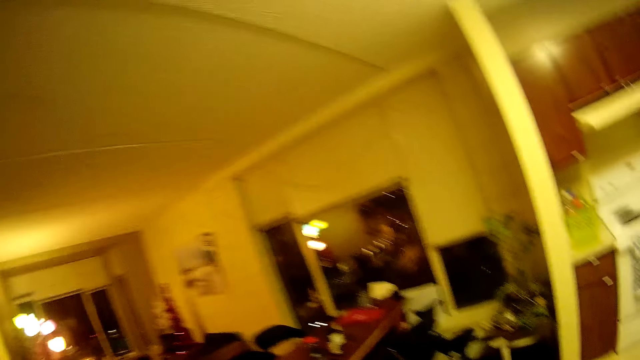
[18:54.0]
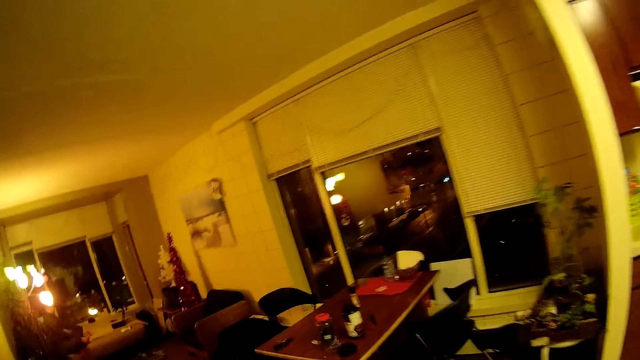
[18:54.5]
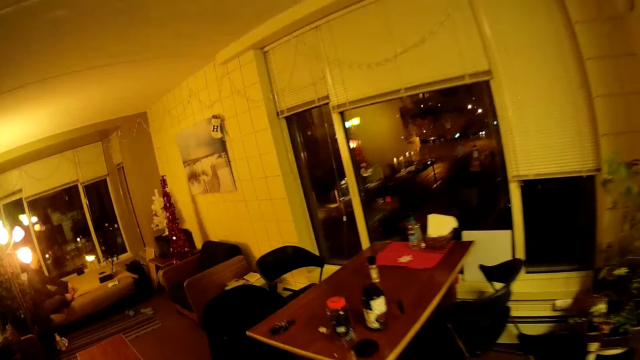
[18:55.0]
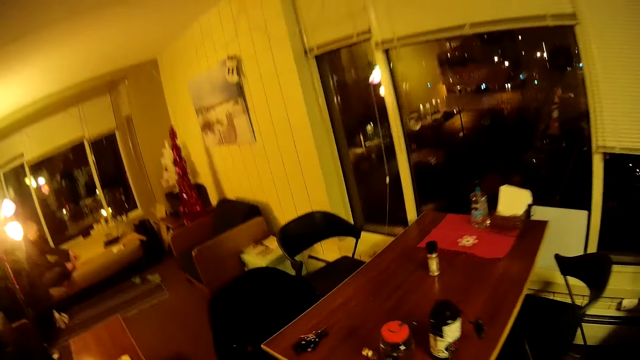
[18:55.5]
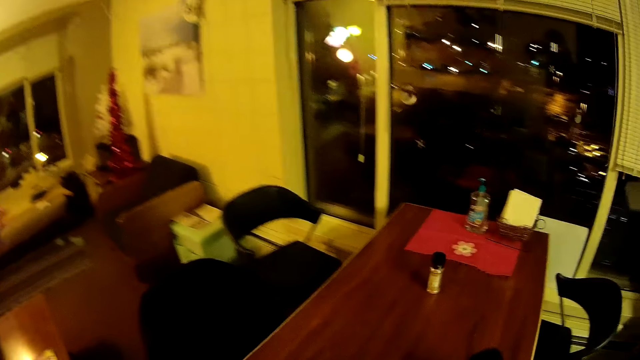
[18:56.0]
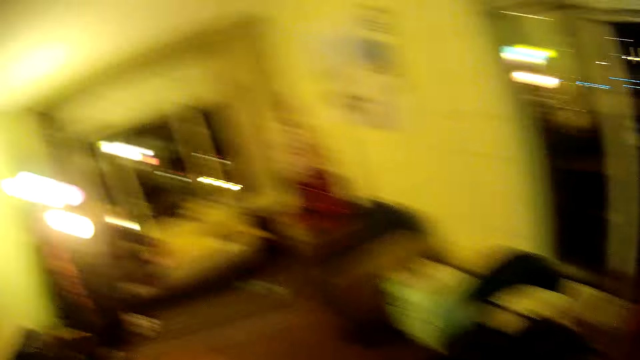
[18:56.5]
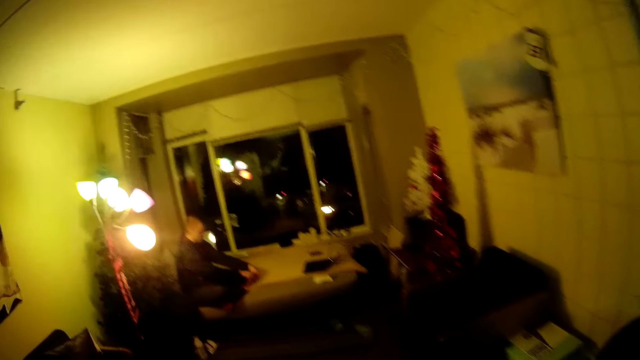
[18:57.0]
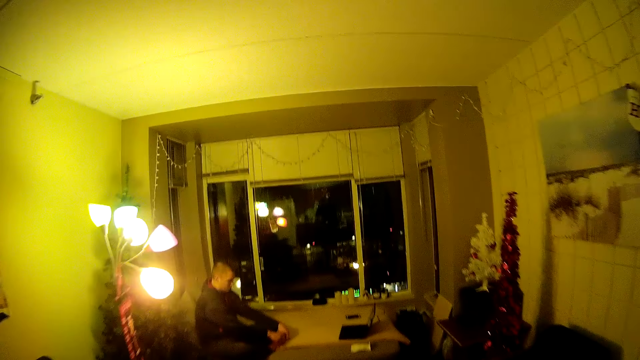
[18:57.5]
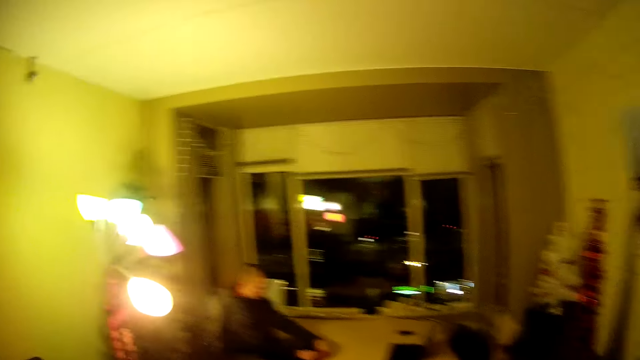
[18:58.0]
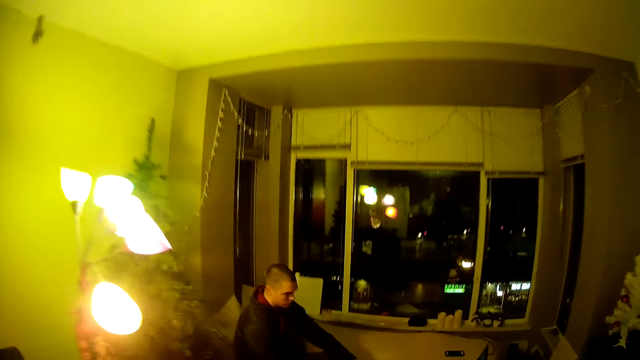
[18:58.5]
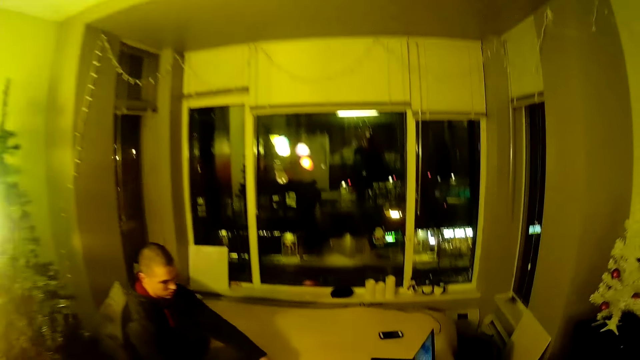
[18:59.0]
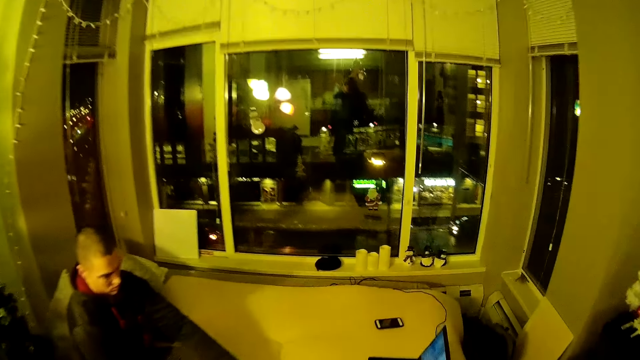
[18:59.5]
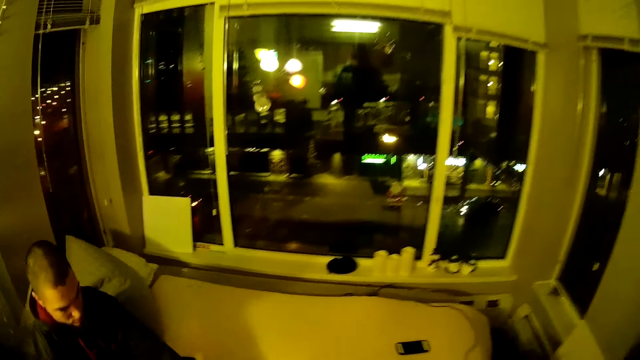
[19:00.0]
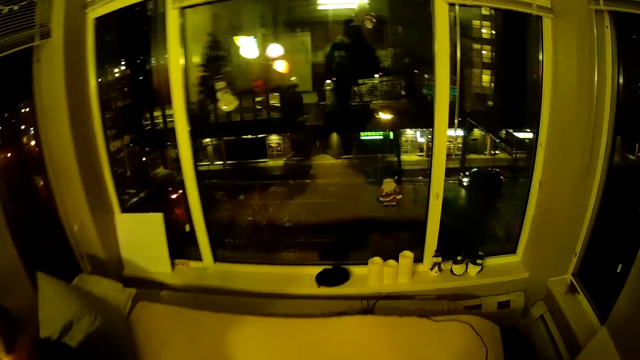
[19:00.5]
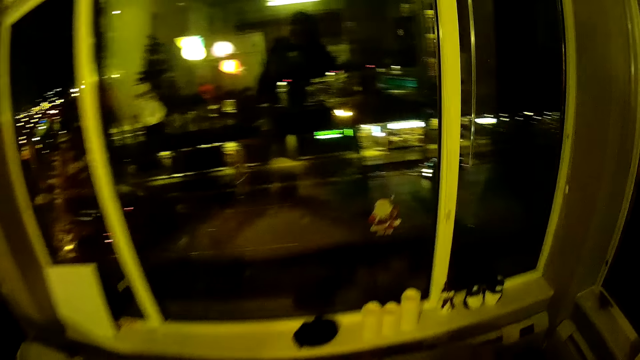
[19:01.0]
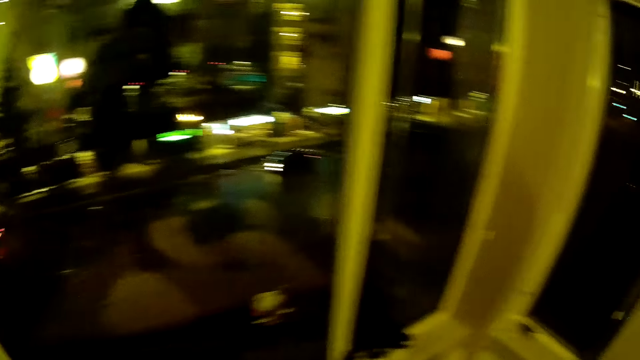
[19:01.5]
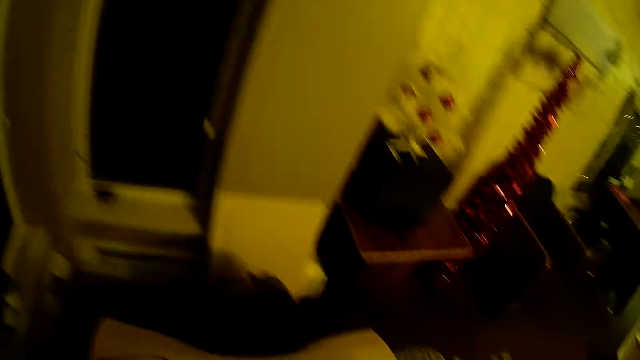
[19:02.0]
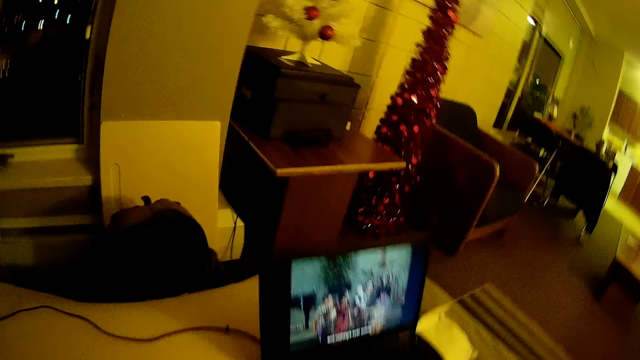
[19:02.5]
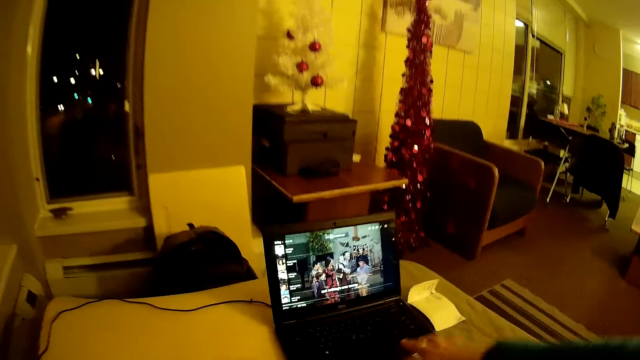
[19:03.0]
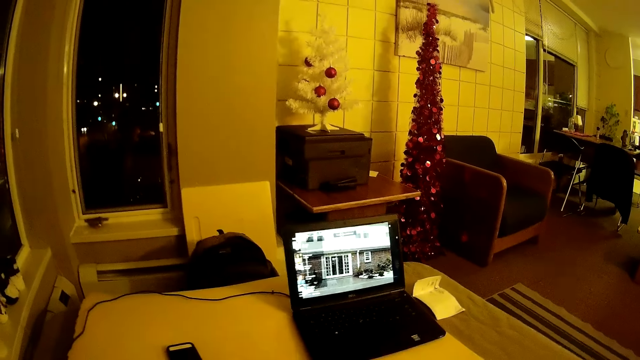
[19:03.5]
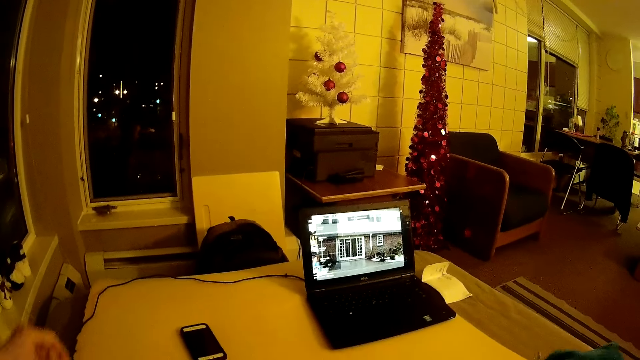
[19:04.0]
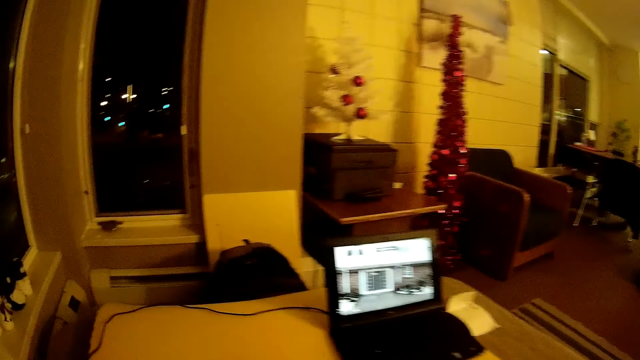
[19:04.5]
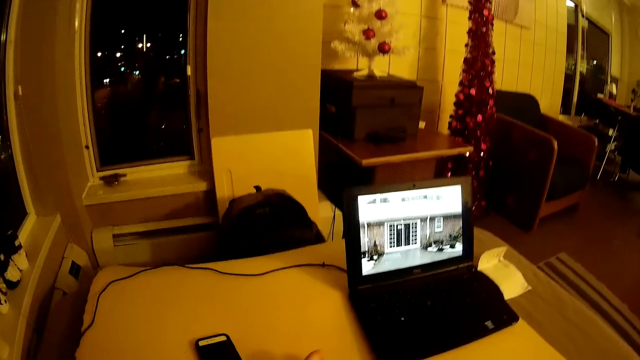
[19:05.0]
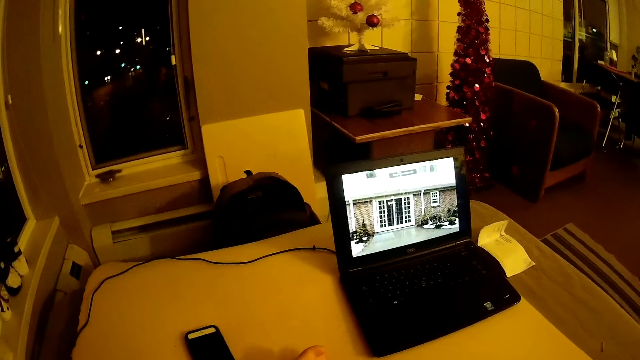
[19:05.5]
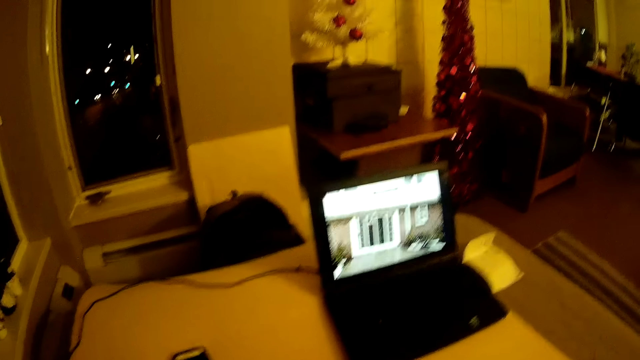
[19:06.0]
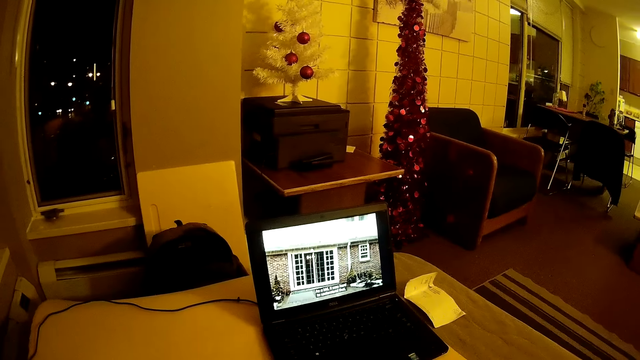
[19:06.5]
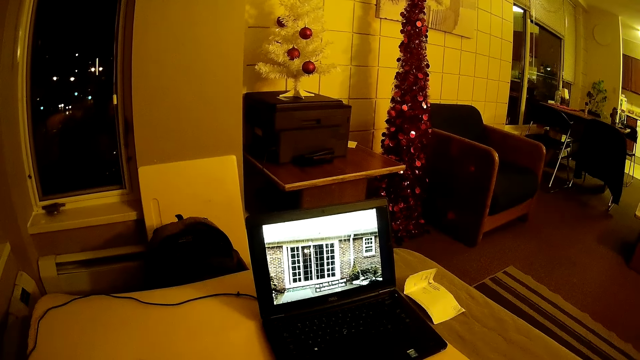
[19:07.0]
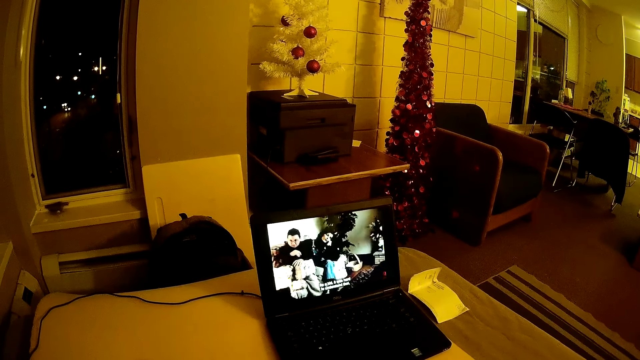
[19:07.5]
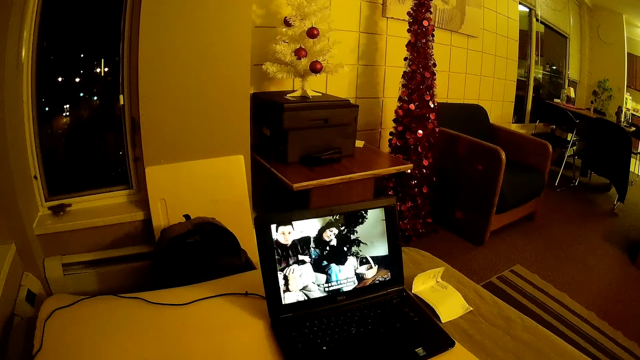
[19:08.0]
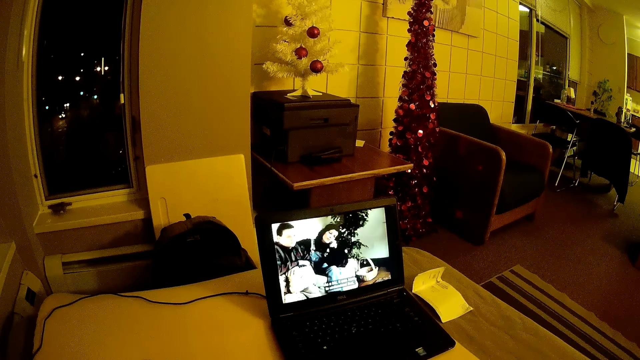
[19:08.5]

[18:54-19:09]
The camera wearer climbs on the bed. They press a laptop. They sit on the bed. They watch a movie on the laptop with the man.

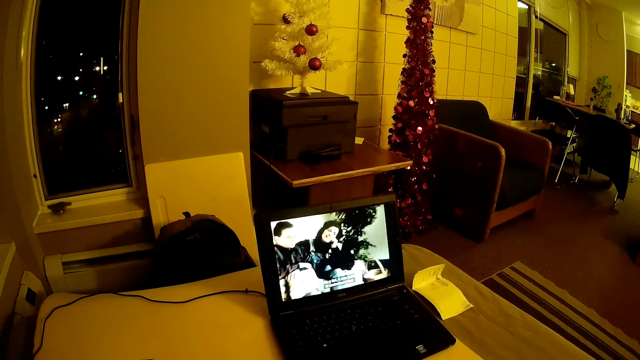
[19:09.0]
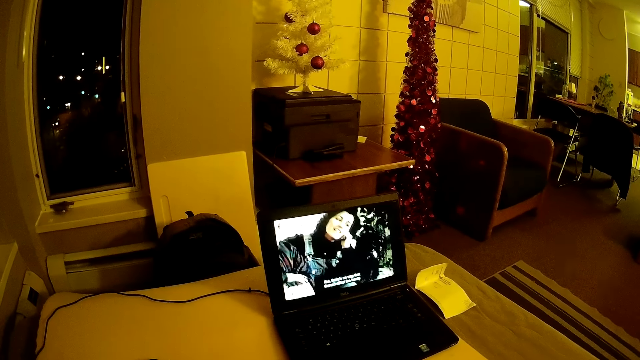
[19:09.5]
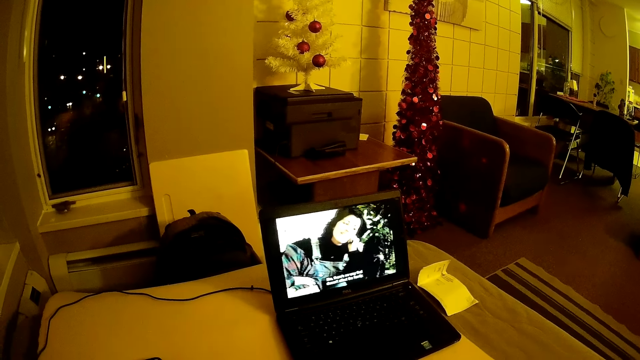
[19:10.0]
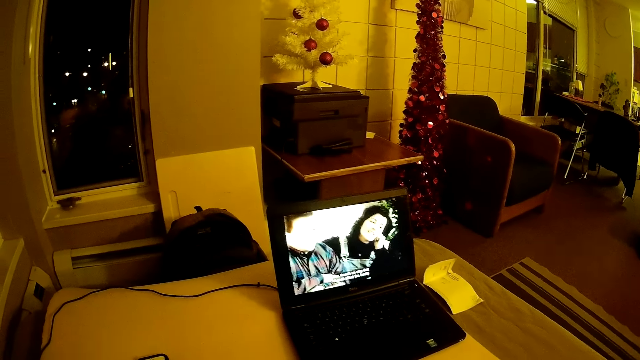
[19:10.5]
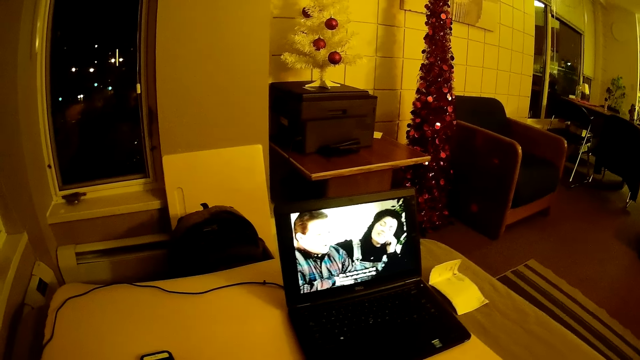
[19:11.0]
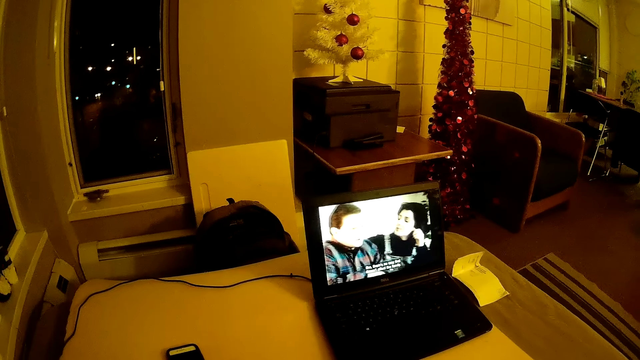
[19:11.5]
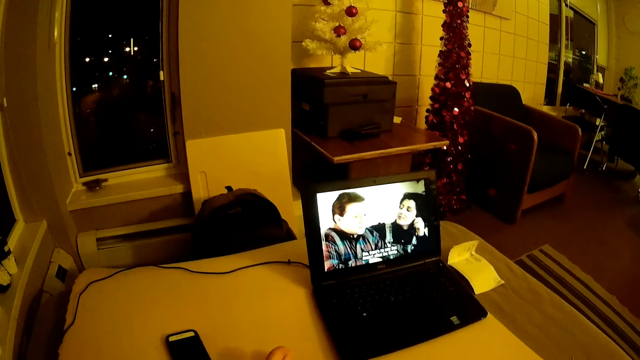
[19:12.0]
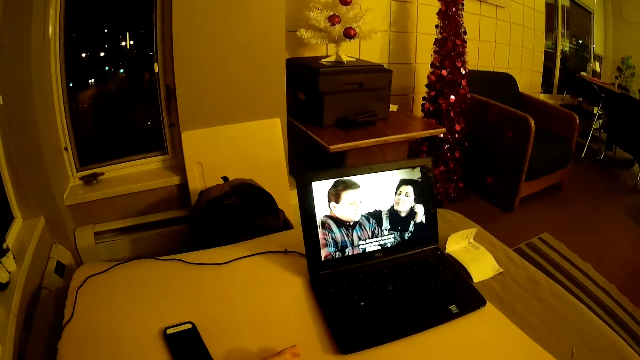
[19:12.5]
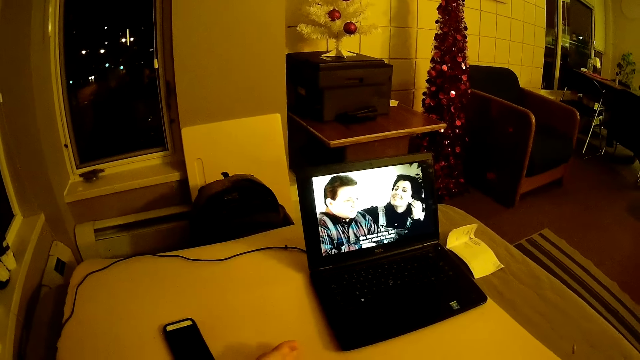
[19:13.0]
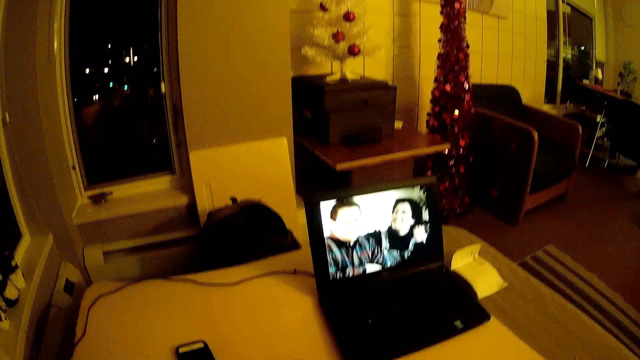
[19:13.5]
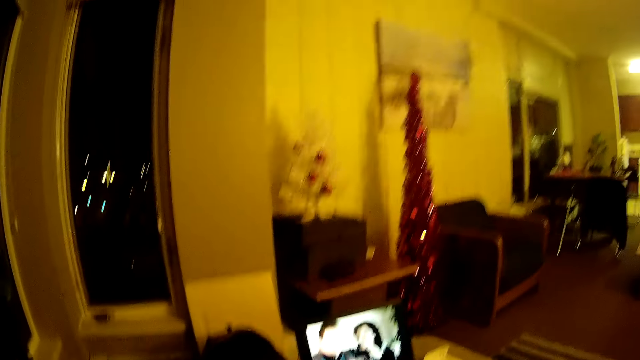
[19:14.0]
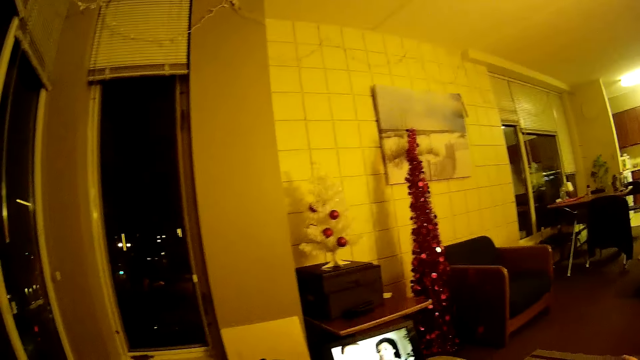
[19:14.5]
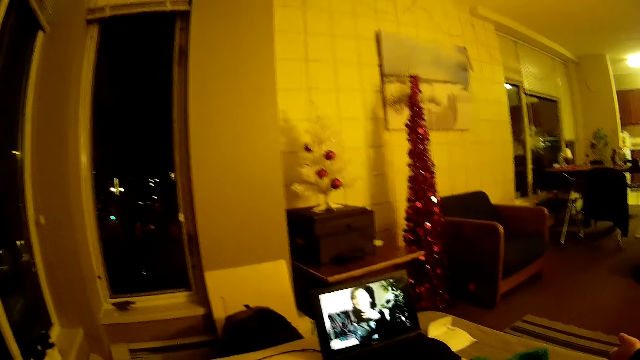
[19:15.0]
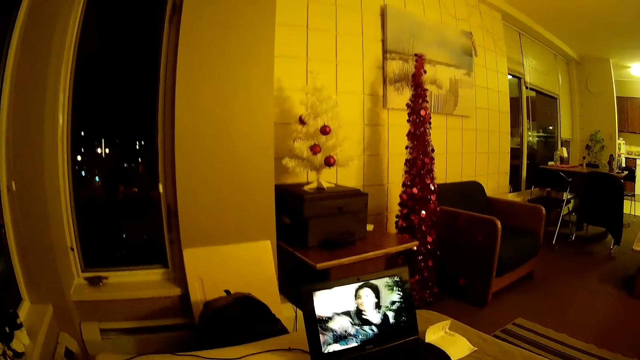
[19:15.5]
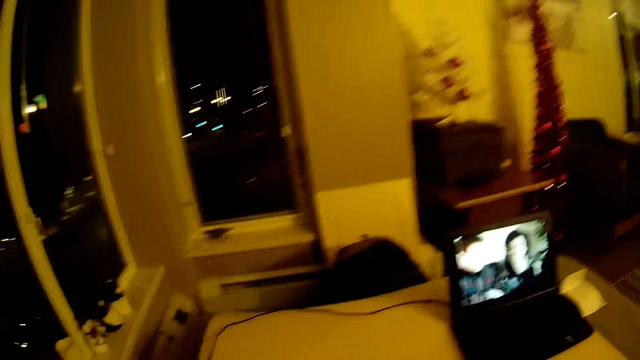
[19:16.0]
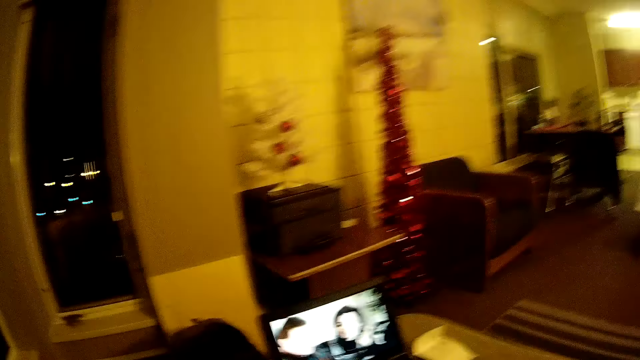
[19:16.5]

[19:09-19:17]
The camera wearer looks around the room.
